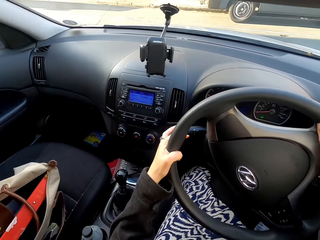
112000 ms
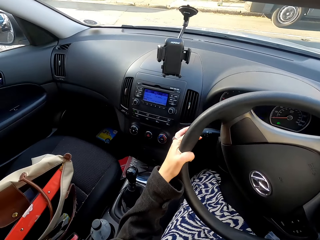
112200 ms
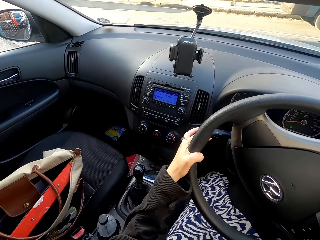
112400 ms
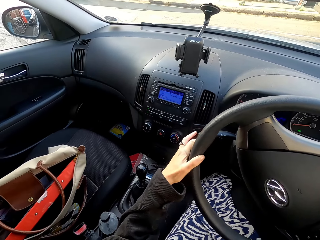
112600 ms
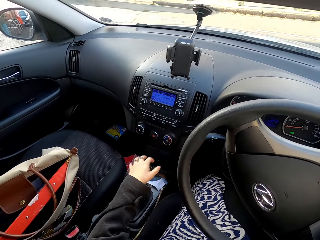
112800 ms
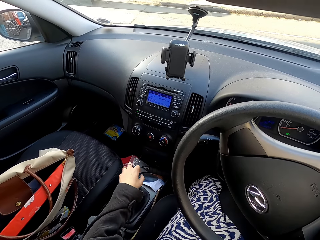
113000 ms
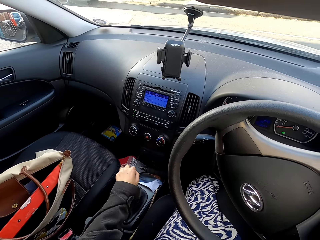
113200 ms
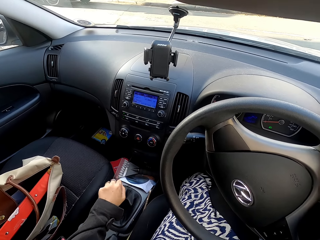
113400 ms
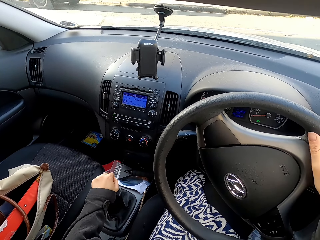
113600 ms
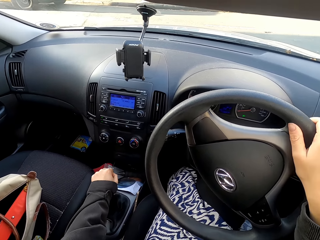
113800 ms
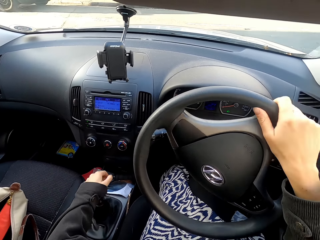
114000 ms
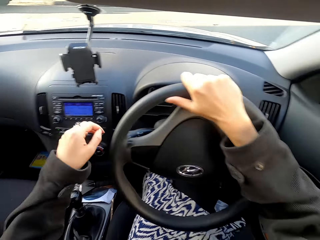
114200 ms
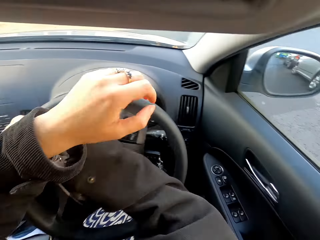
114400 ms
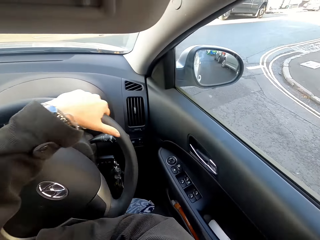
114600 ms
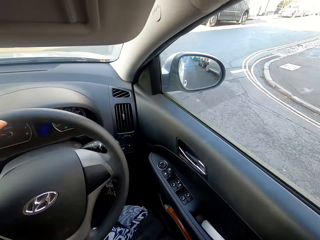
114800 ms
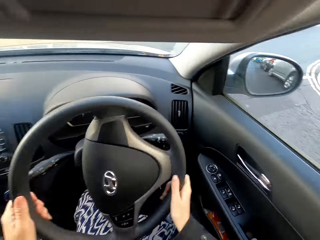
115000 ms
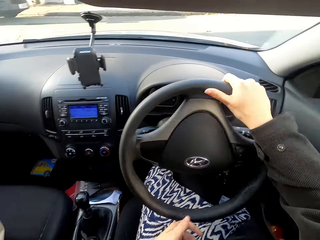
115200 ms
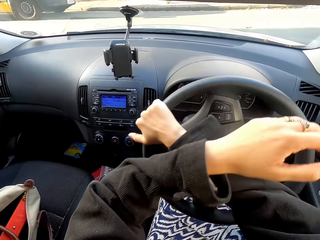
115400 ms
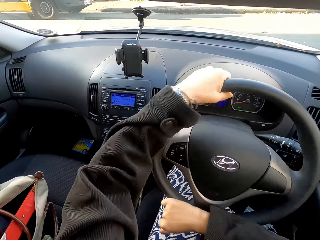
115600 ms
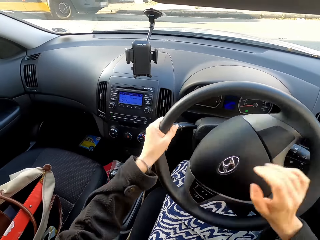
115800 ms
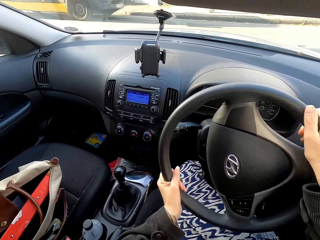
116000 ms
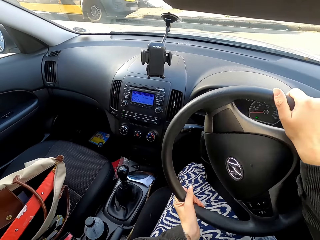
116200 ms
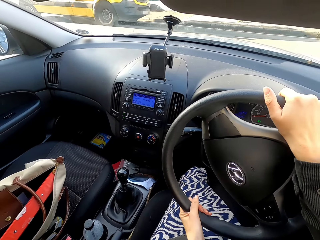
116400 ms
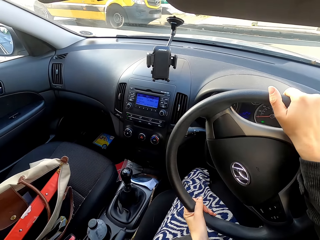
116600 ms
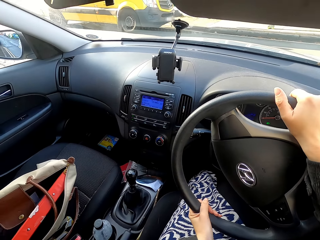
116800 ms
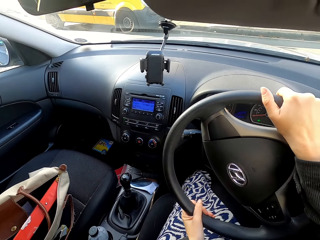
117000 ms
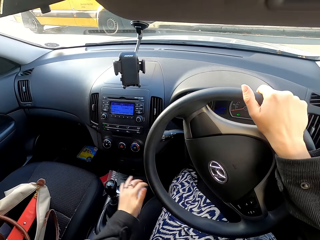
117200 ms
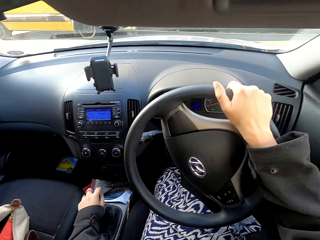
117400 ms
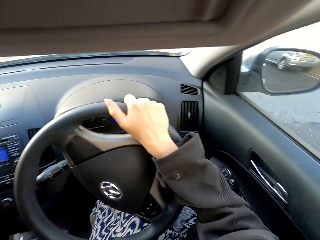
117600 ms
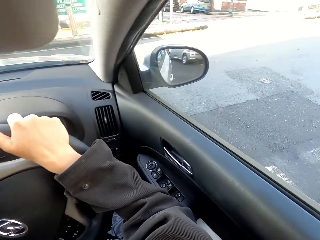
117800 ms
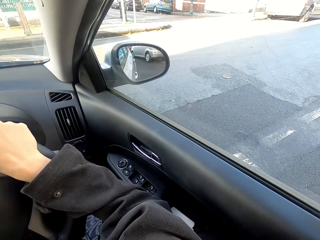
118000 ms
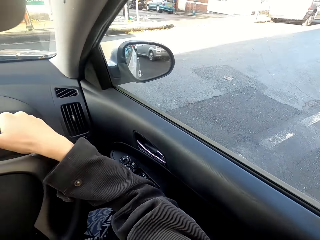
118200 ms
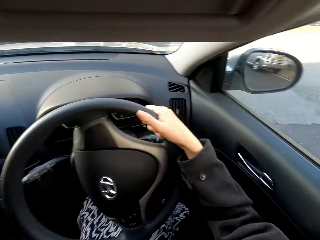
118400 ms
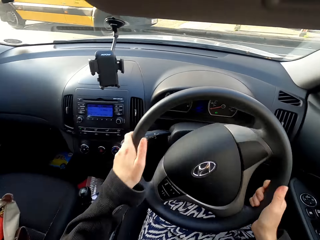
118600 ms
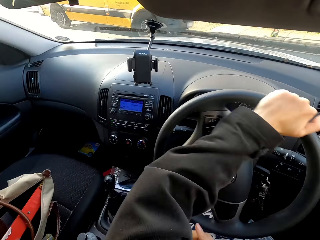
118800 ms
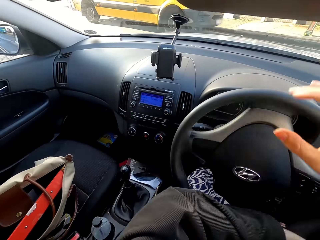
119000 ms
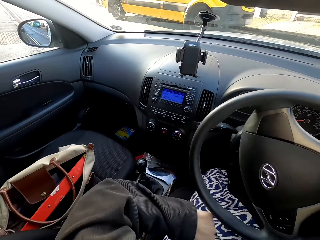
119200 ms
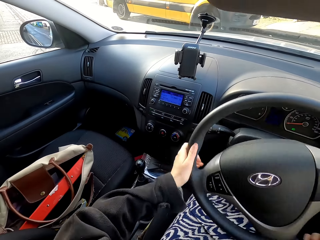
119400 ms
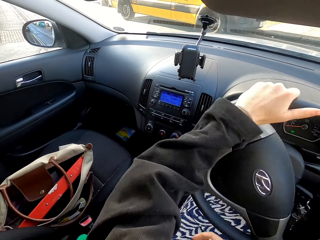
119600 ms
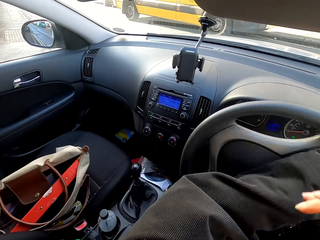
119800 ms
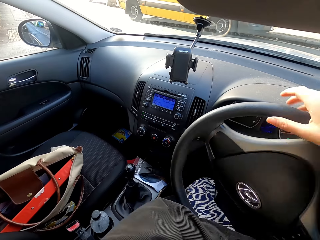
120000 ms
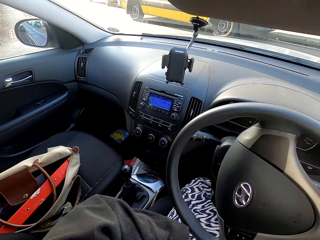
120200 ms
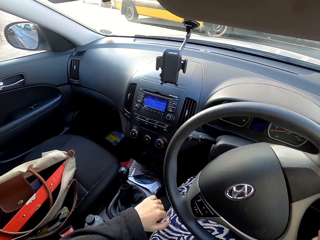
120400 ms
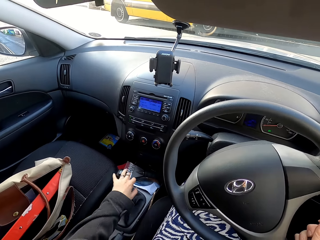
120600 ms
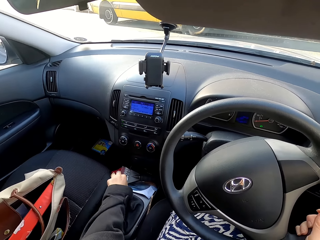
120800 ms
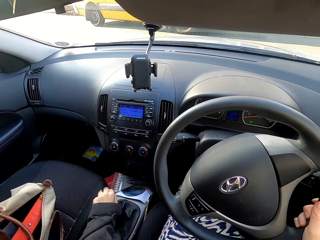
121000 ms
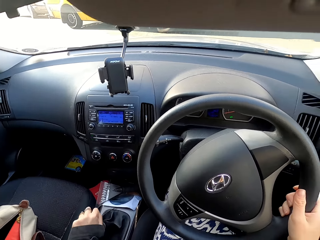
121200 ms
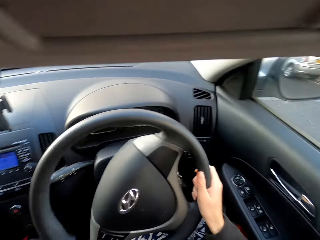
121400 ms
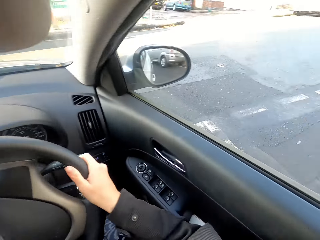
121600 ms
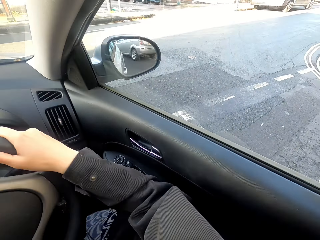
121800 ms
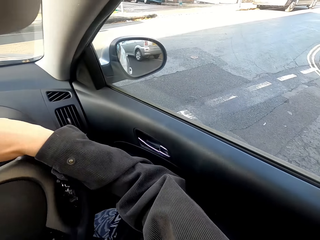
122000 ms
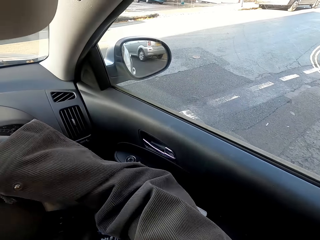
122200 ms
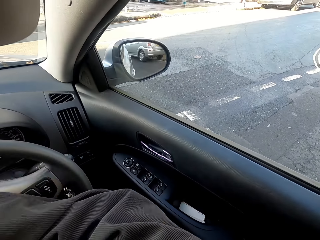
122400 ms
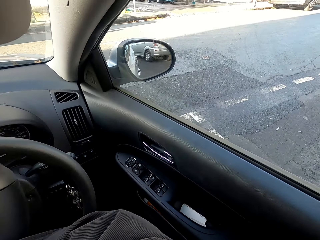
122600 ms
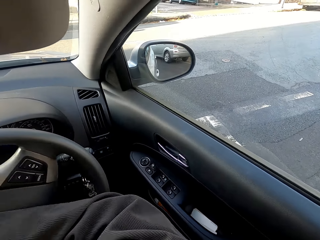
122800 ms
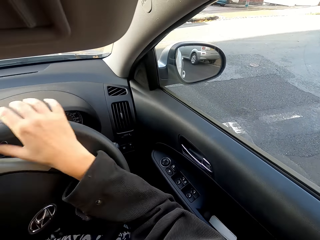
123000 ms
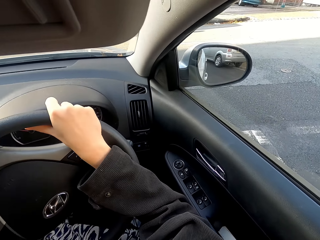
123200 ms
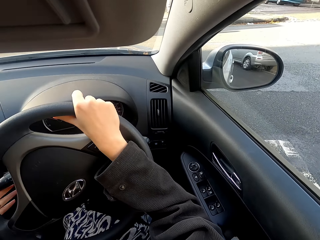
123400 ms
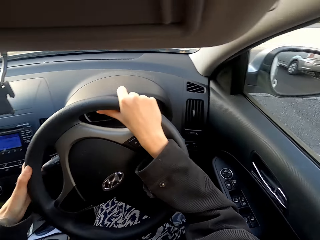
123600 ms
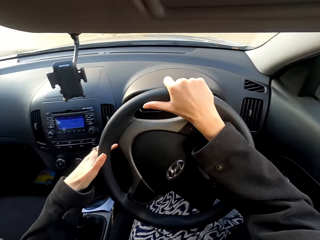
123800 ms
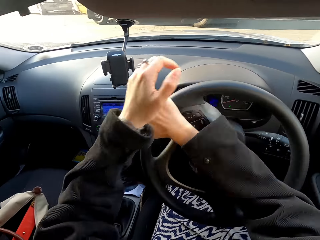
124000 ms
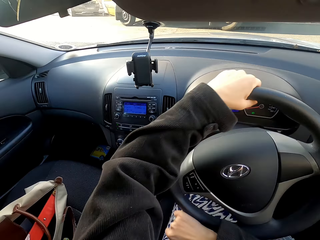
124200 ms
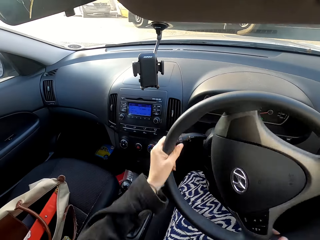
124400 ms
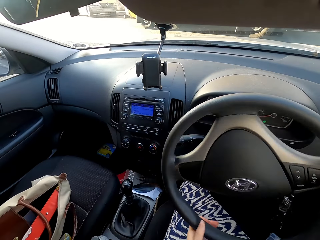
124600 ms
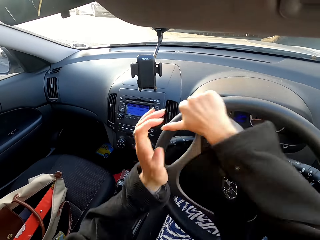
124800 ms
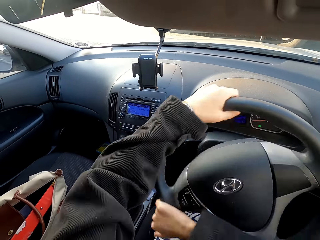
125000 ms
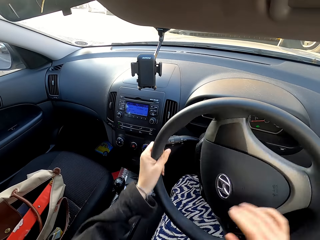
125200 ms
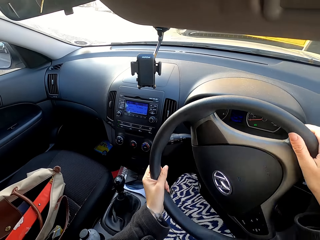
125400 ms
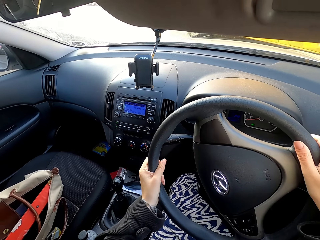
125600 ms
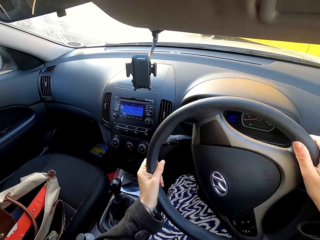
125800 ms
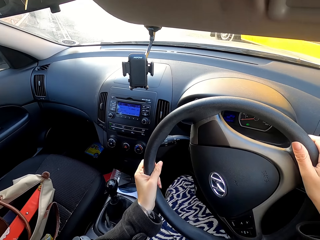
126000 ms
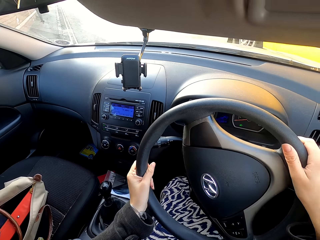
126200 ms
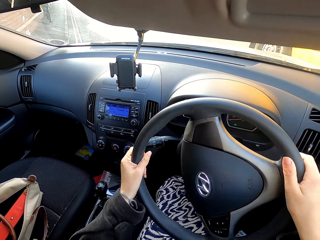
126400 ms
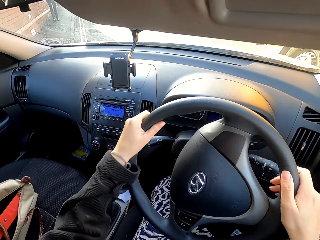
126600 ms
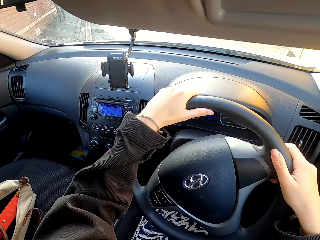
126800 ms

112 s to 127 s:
The camera wearer changes the car gear. They drive the car. They control the steering wheel. They adjust their gears. They control the steering wheel.

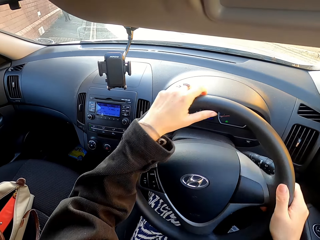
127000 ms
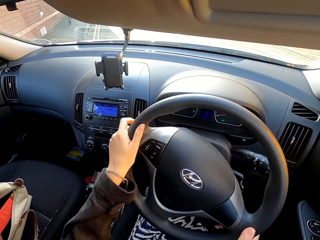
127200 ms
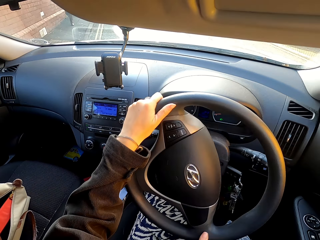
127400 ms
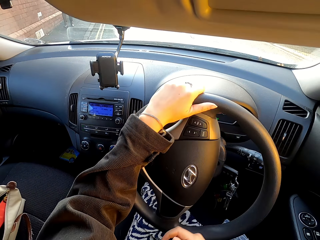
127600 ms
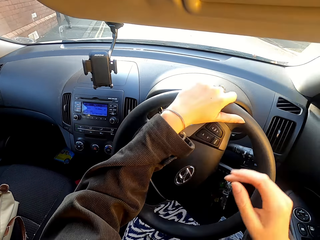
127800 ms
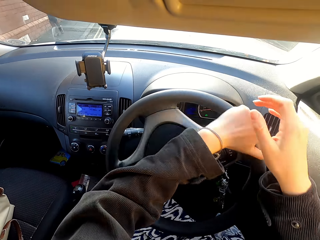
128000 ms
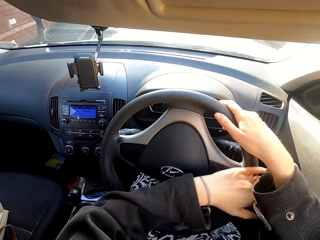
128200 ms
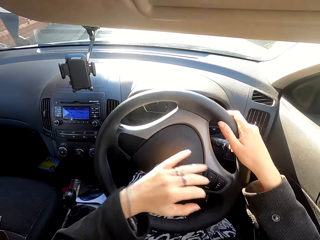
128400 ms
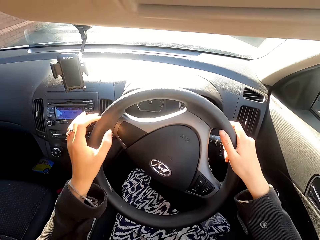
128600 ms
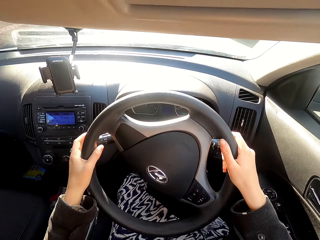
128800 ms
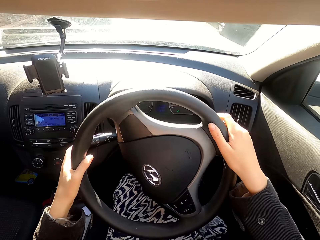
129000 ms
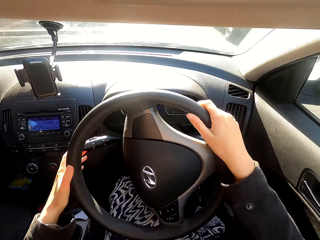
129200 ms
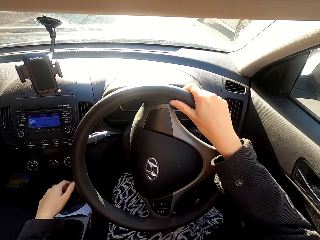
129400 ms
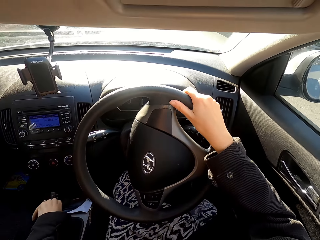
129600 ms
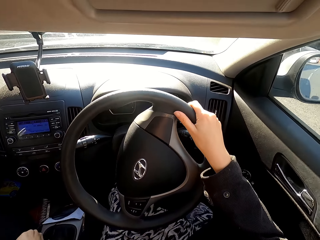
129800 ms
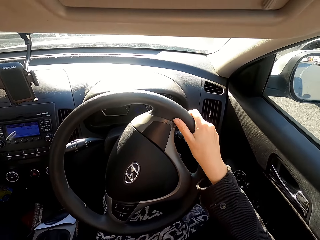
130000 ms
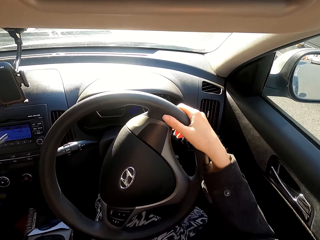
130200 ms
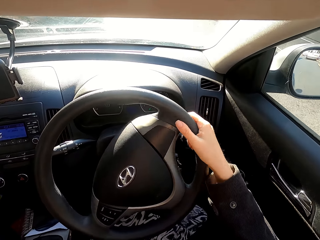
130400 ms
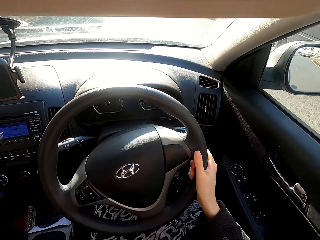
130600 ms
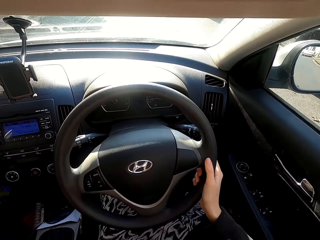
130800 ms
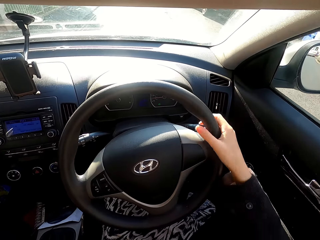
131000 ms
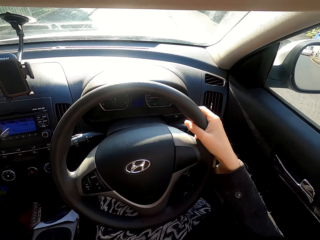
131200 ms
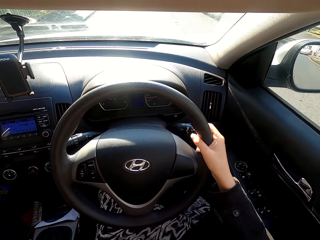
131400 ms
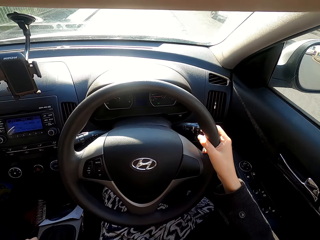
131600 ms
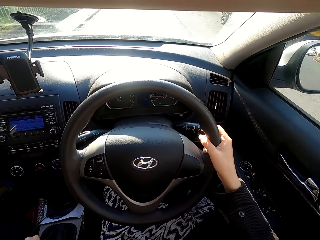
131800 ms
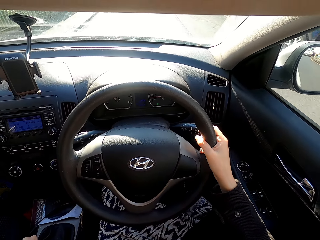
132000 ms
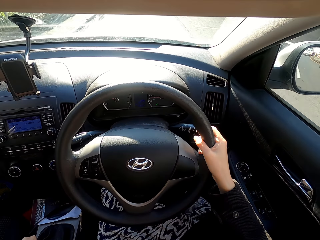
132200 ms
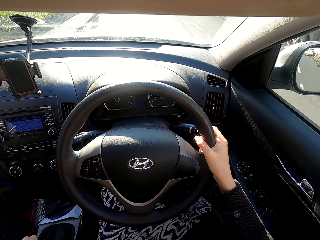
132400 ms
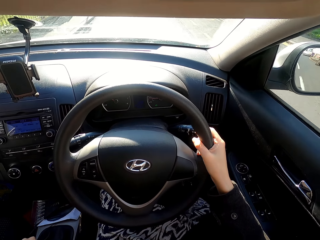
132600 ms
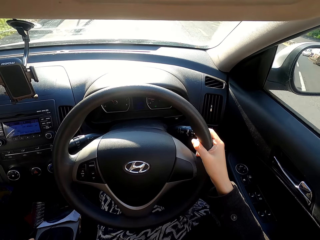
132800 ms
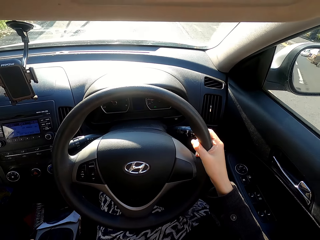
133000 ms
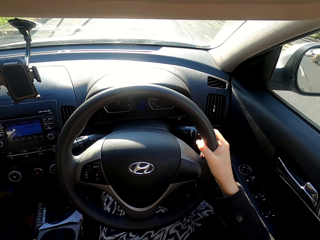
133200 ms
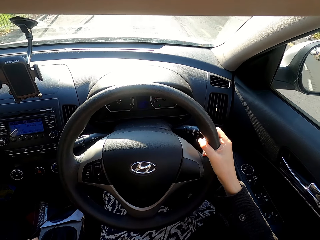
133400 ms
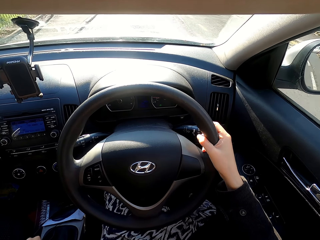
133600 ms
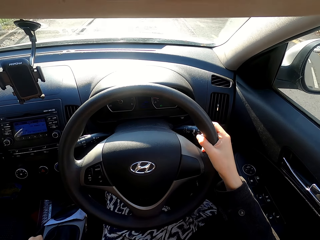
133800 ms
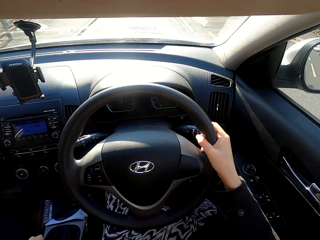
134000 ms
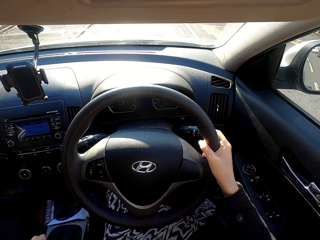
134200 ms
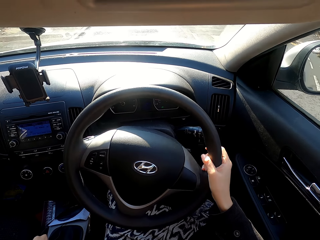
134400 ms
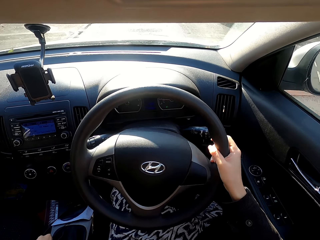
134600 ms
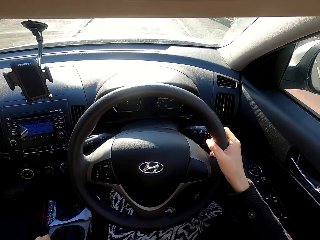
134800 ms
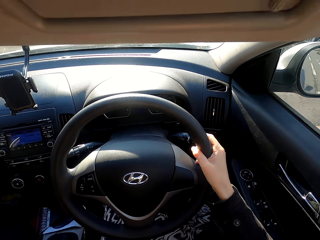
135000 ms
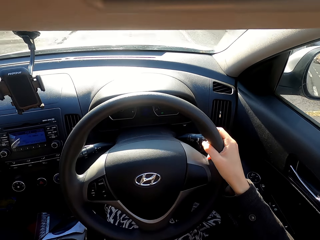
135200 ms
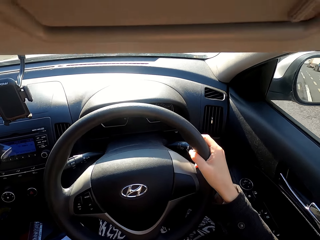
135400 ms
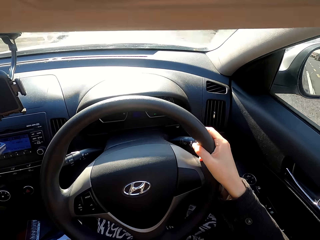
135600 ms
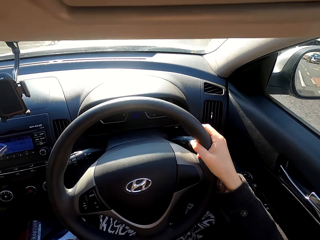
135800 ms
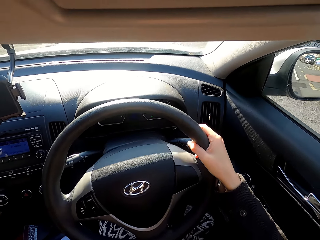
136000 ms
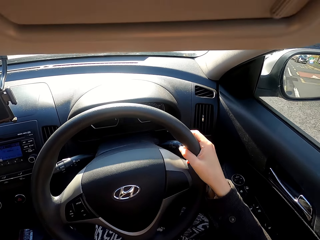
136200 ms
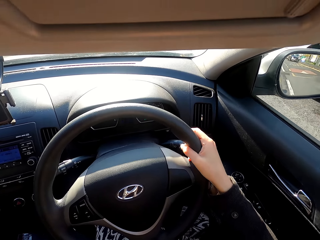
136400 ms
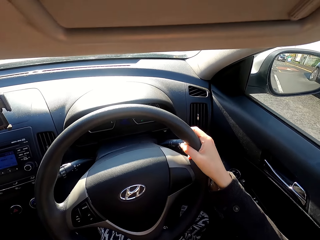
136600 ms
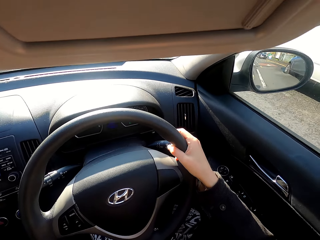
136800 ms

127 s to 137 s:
The camera wearer adjusts their gears.
